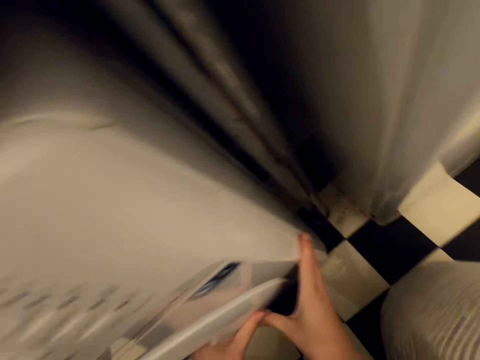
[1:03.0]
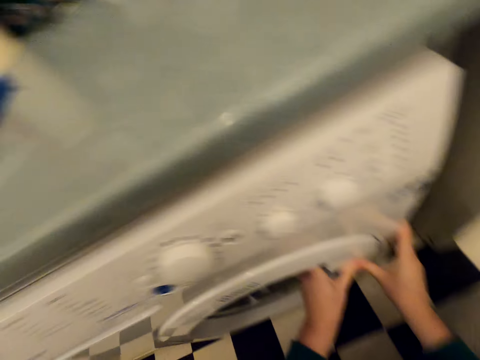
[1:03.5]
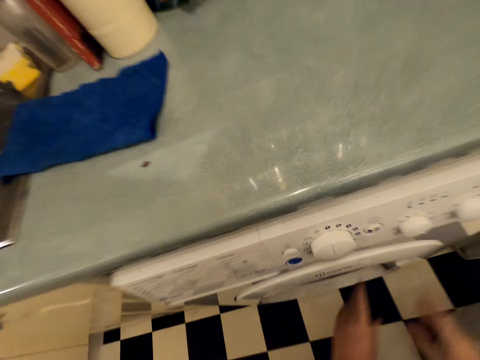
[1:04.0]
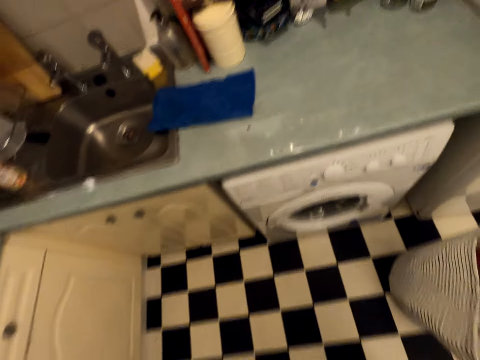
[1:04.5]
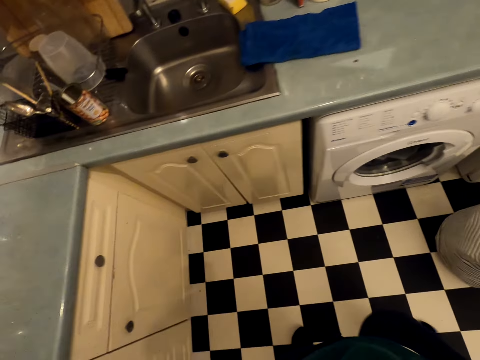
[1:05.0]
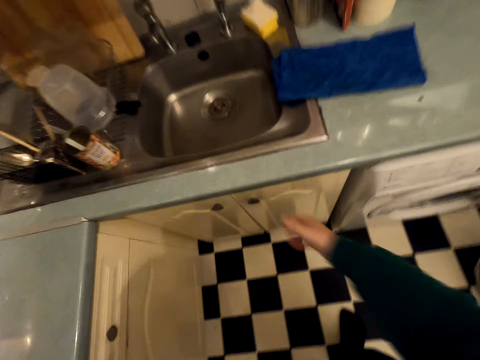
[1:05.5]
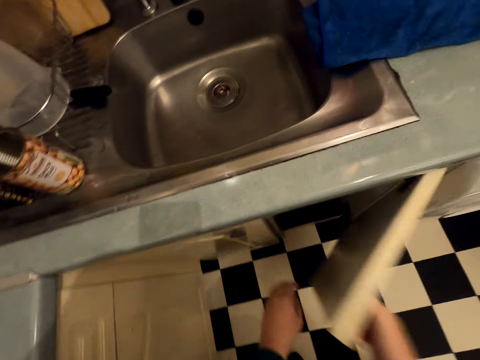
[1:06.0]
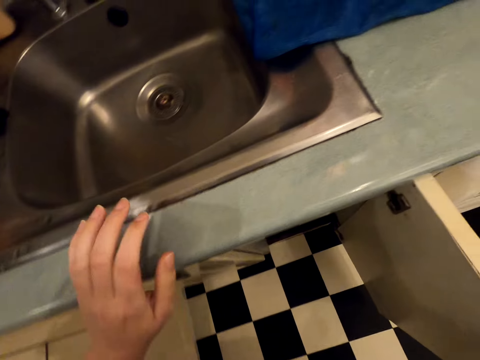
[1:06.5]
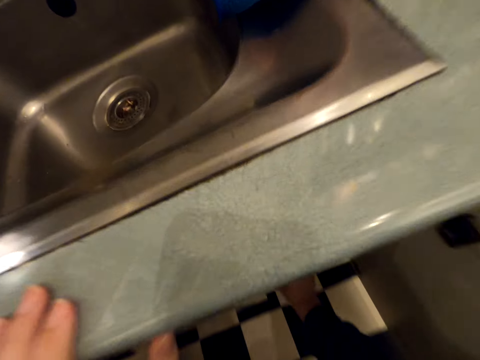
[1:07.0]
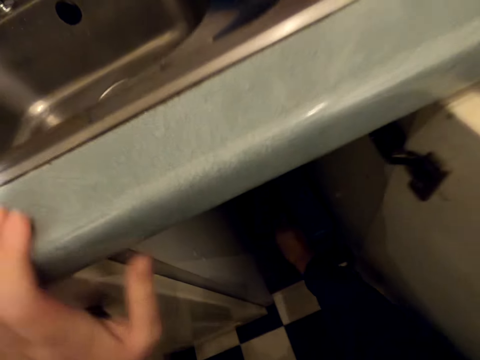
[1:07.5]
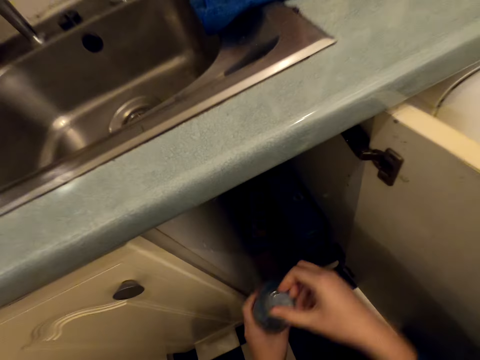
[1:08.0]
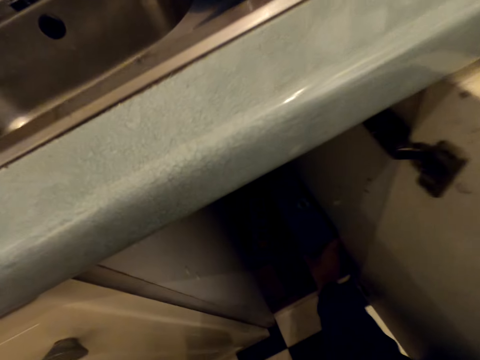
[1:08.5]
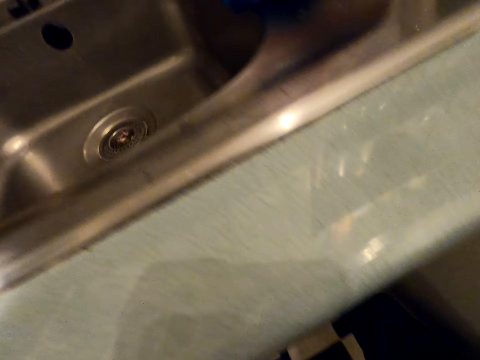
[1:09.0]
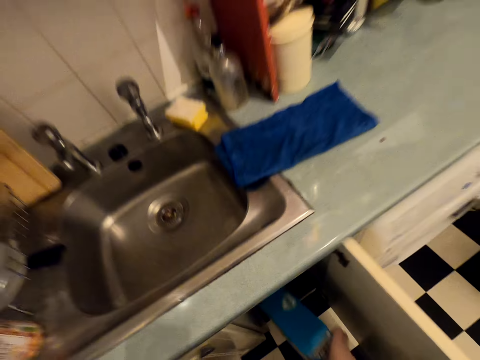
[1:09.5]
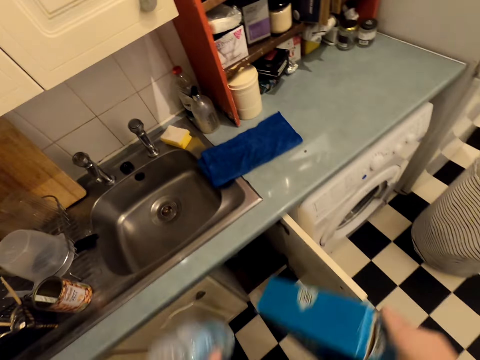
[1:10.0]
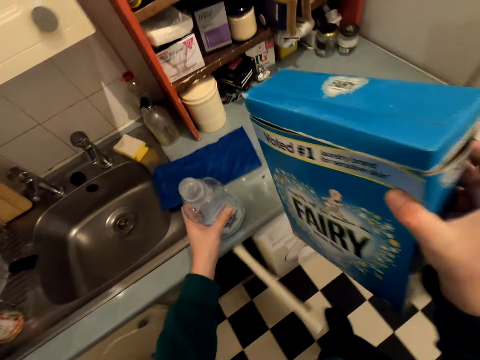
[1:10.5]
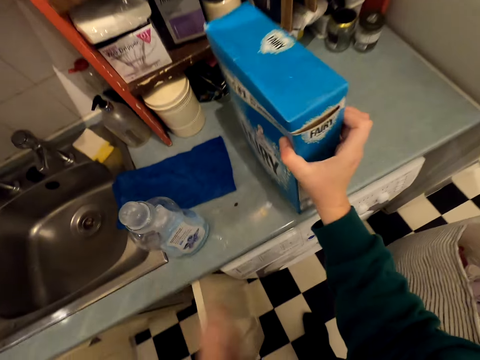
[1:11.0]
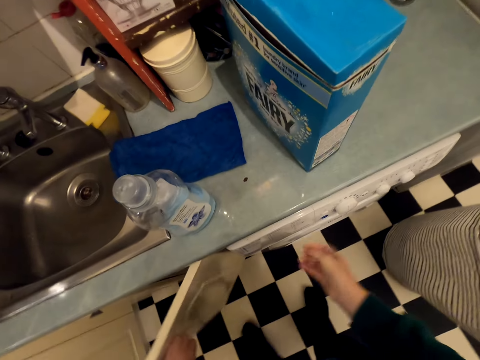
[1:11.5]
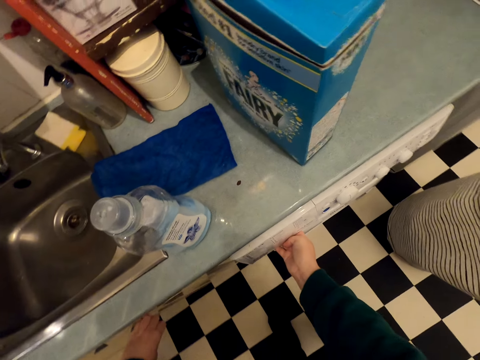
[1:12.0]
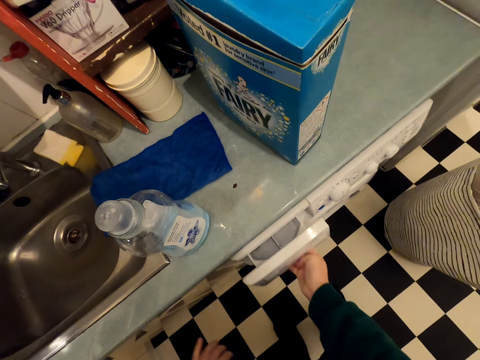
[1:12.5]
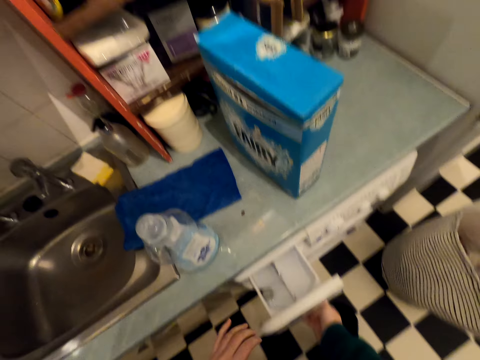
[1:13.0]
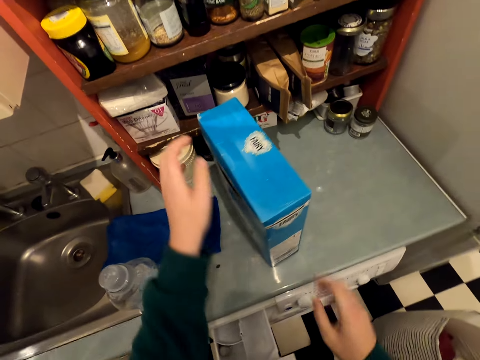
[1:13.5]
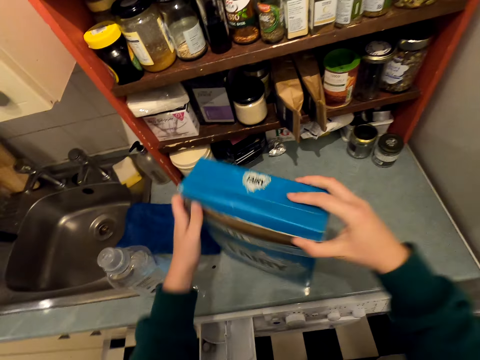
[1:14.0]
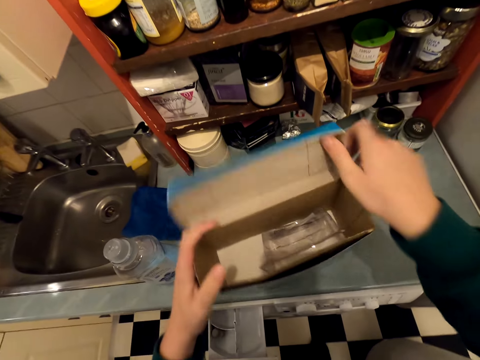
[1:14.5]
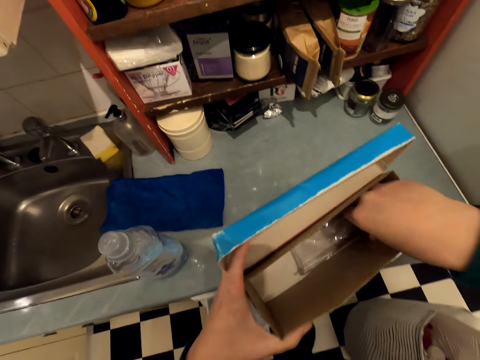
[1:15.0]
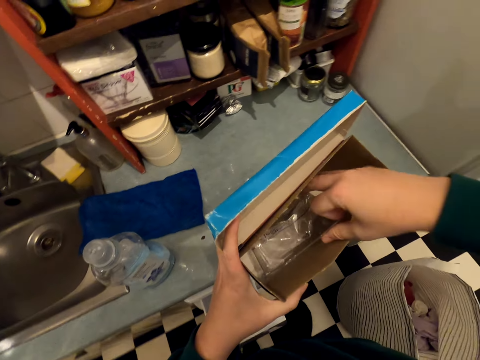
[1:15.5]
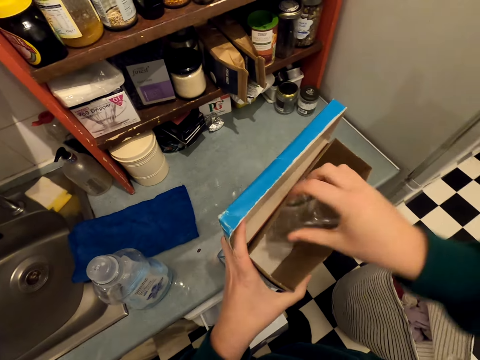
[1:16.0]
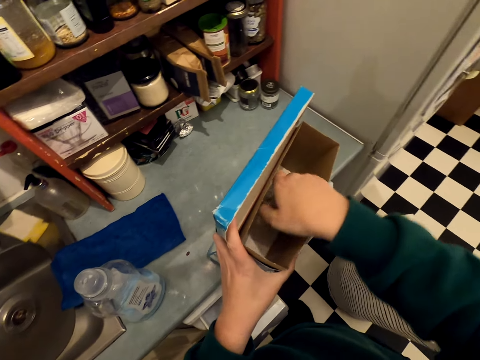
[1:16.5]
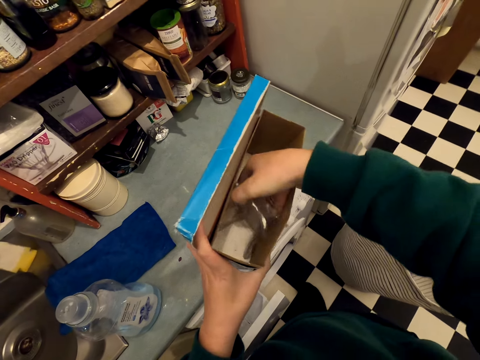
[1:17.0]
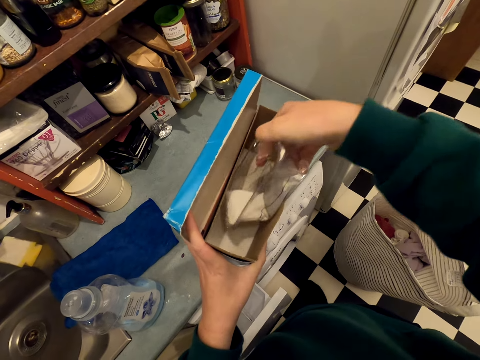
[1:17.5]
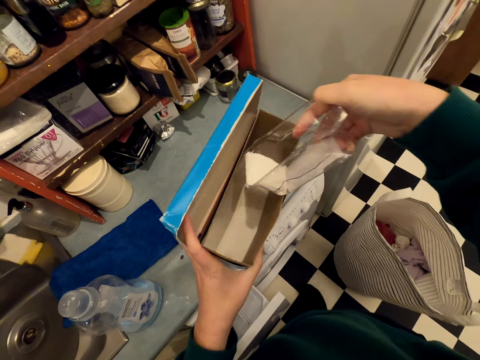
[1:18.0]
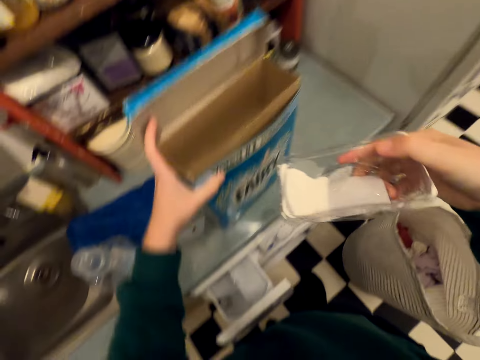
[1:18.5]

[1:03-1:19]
The camera wearer opens the cupboard. They pick up the bottle of soap and the box from the cupboard. They put the bottle of soap and the box on the sink. They close the cupboard. They open the laundry detergent drawer. They move the box on the sink. They open the box. They pick up a tin or container. They scoop the soap inside the box with the container.

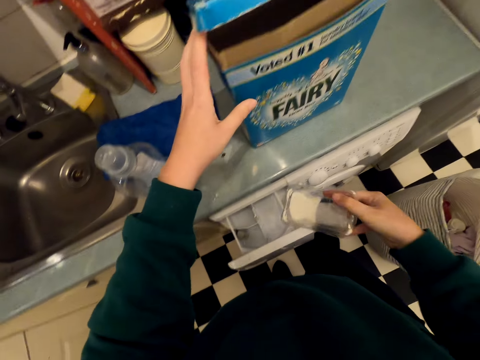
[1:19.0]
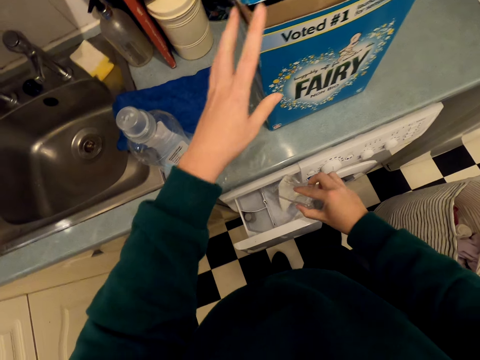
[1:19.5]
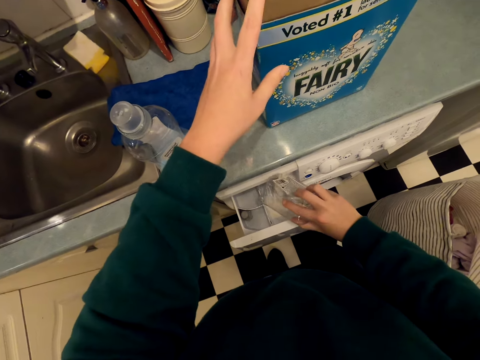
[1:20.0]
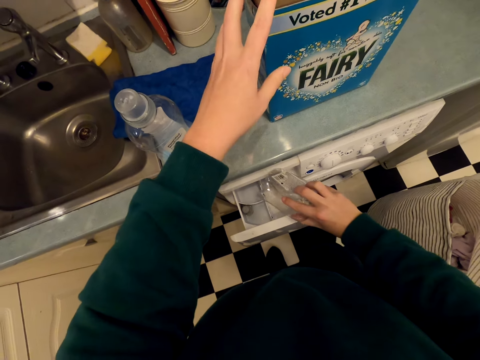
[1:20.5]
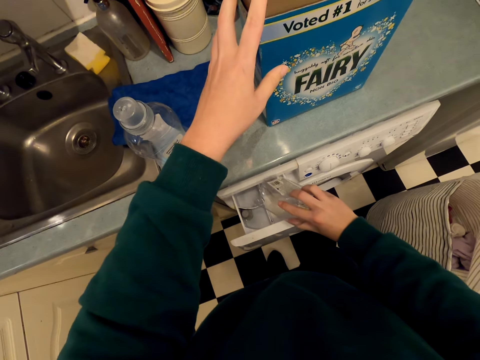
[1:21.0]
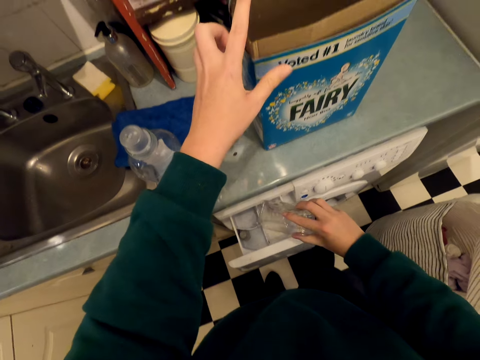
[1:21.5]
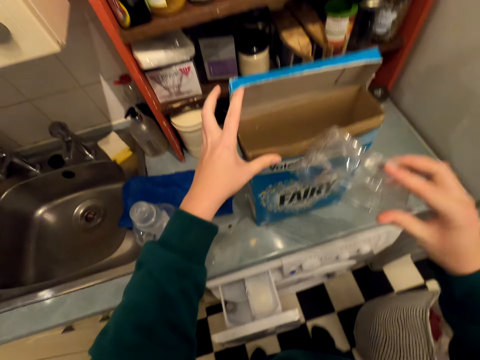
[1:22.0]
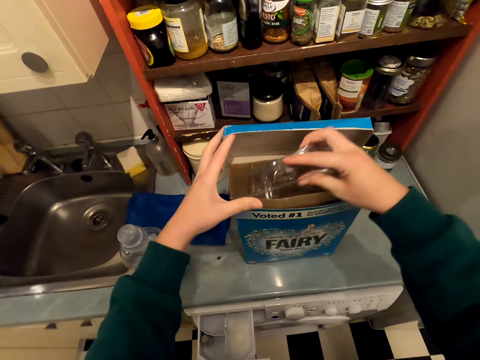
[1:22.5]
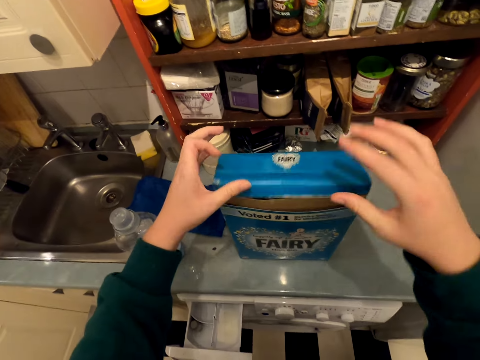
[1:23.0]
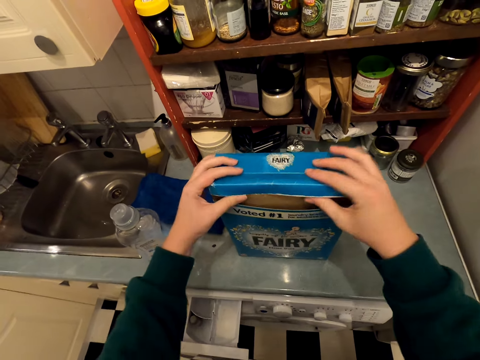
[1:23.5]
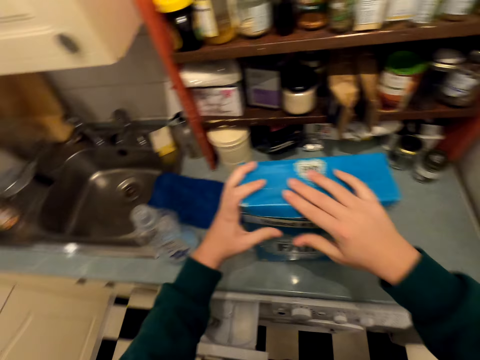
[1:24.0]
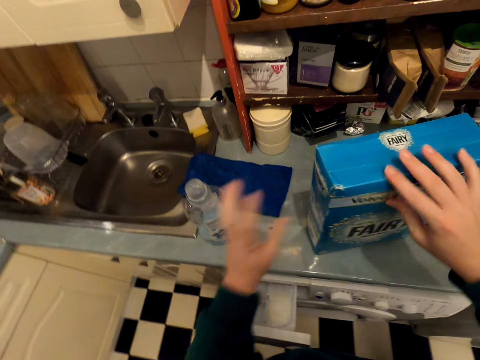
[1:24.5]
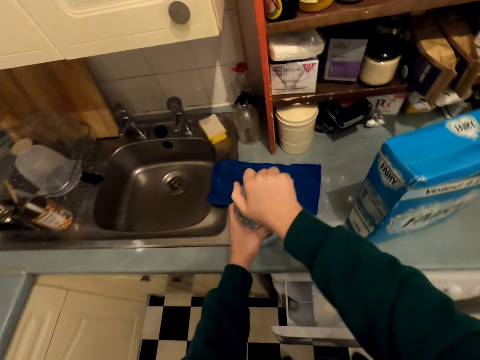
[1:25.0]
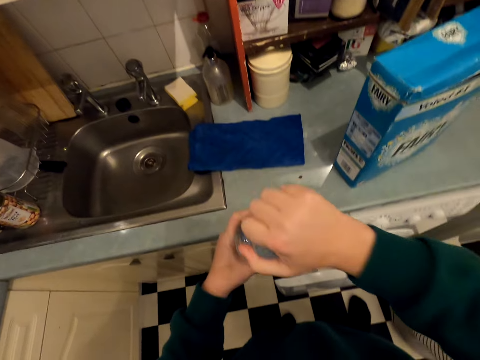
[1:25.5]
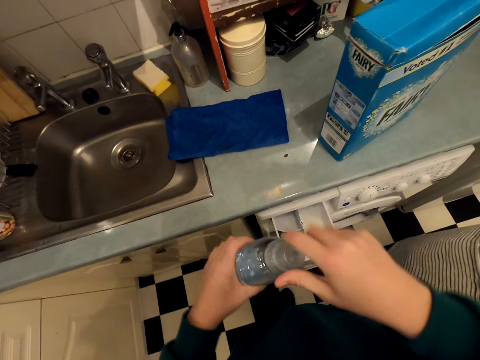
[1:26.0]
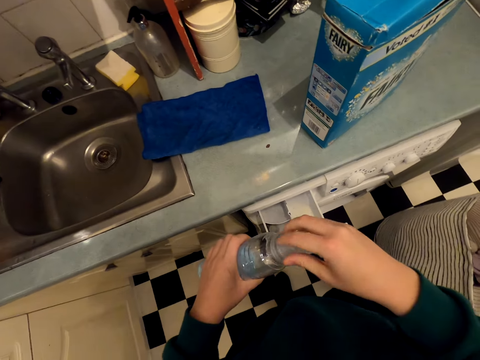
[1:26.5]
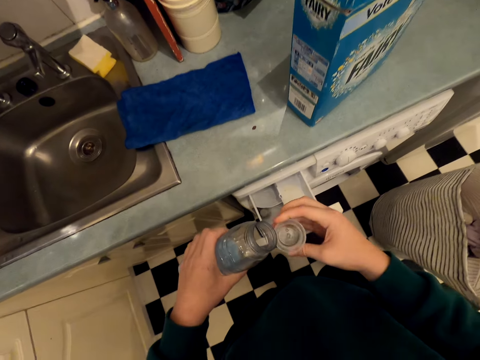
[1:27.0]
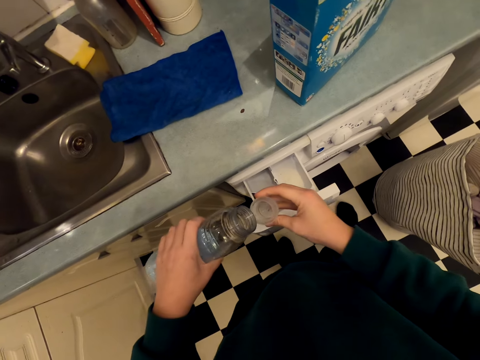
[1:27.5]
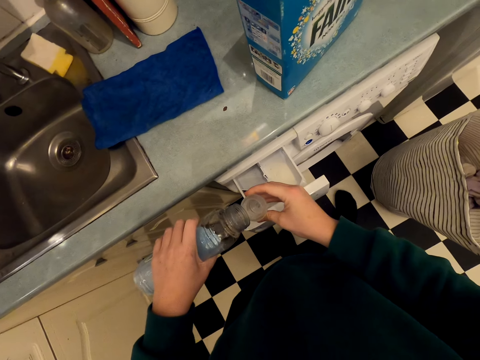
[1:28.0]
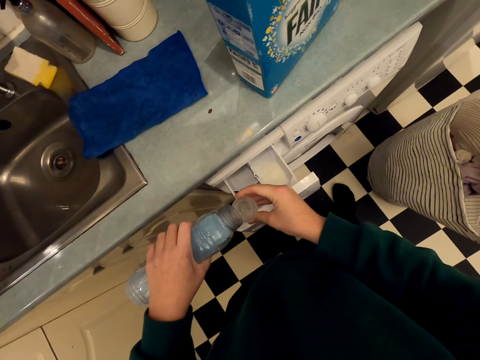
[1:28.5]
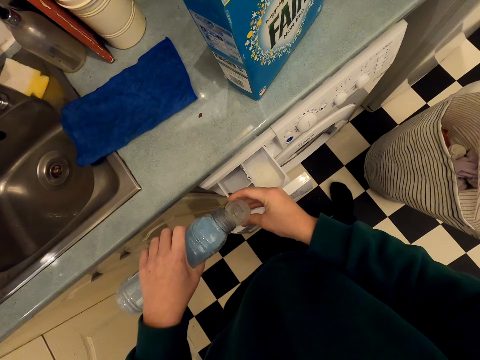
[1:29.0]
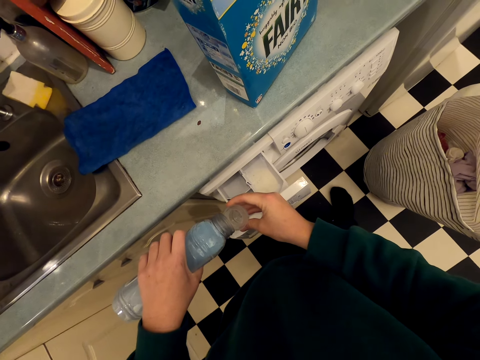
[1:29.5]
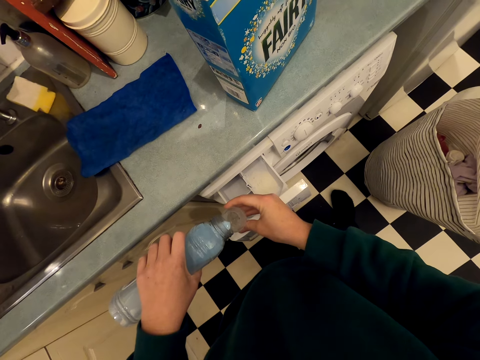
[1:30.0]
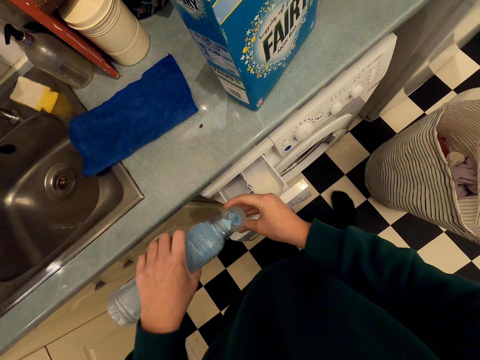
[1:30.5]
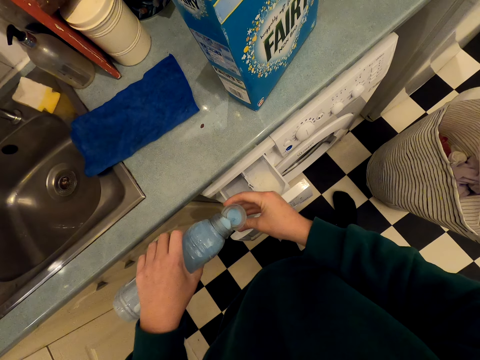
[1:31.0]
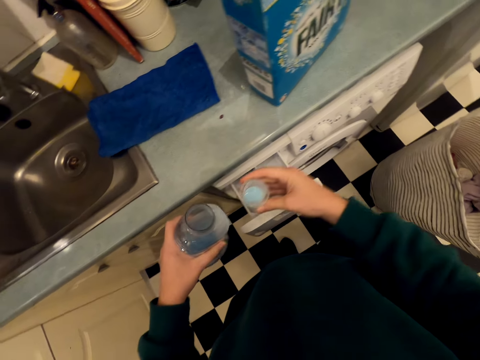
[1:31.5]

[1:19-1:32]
The camera wearer puts the soap inside the laundry detergent drawer. They put the container inside the box and close the box. They hold the bottle. They pick up the soap bottle from the sink. They open the bottle top. They pour the soap inside the bottle top.
